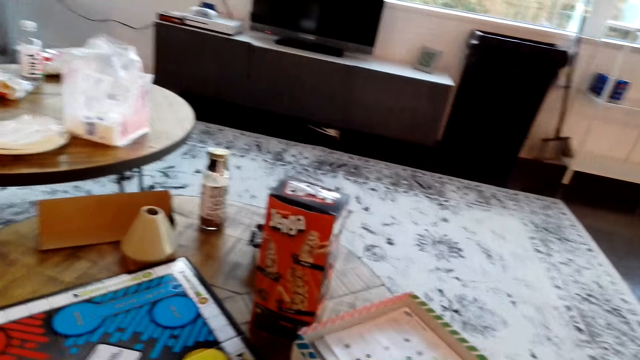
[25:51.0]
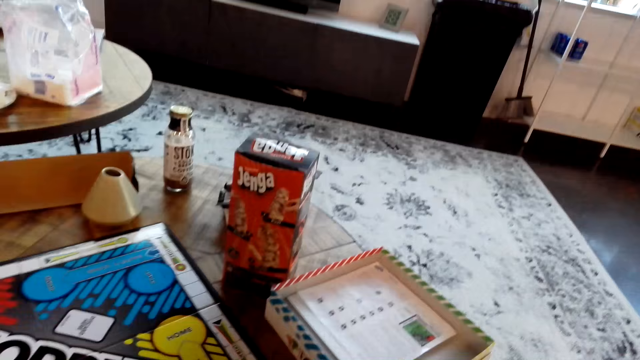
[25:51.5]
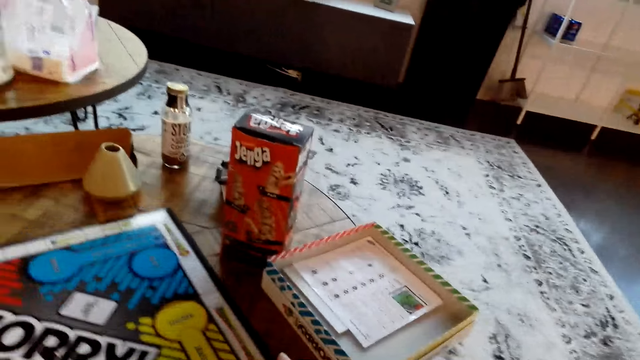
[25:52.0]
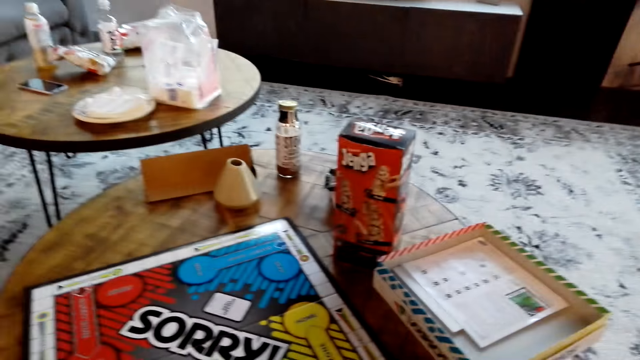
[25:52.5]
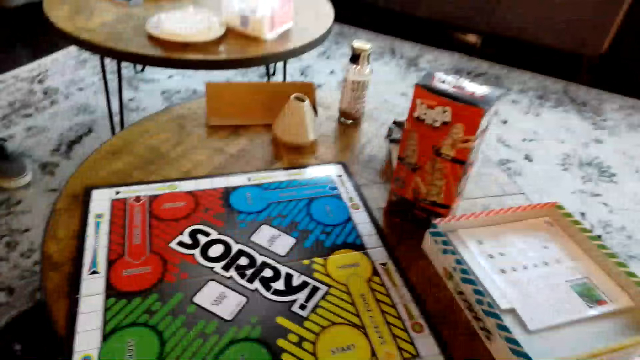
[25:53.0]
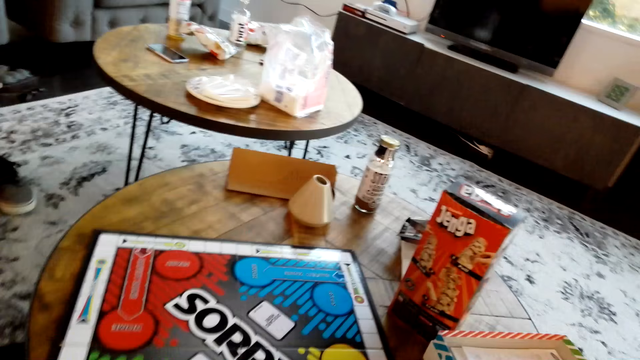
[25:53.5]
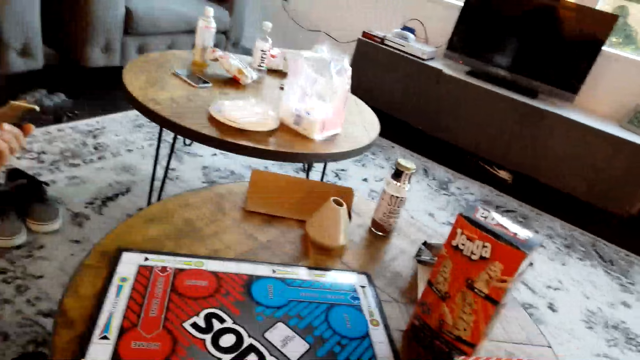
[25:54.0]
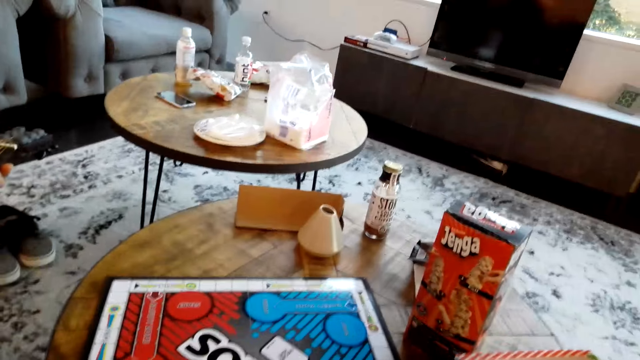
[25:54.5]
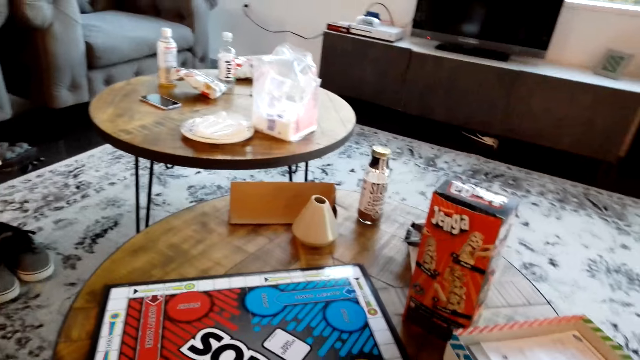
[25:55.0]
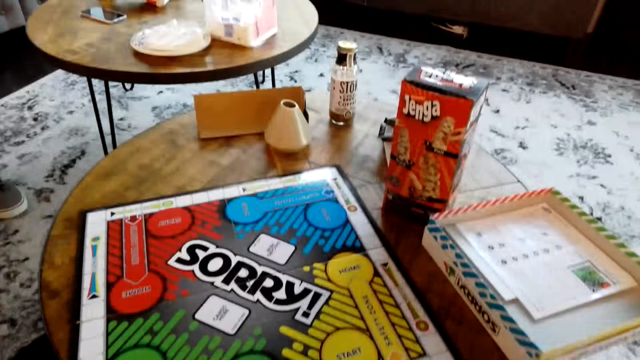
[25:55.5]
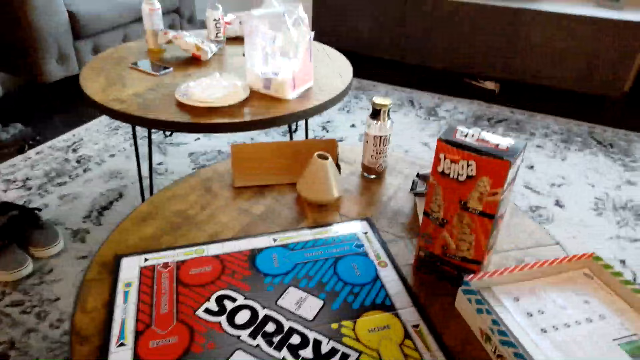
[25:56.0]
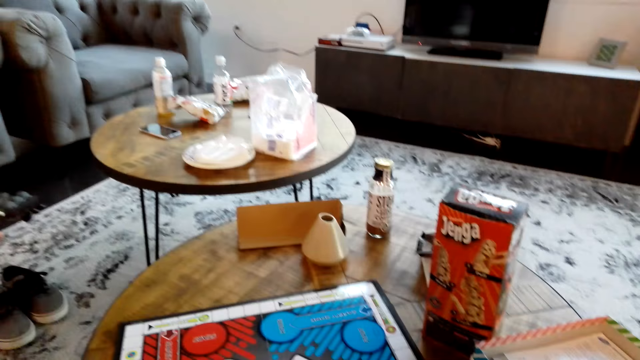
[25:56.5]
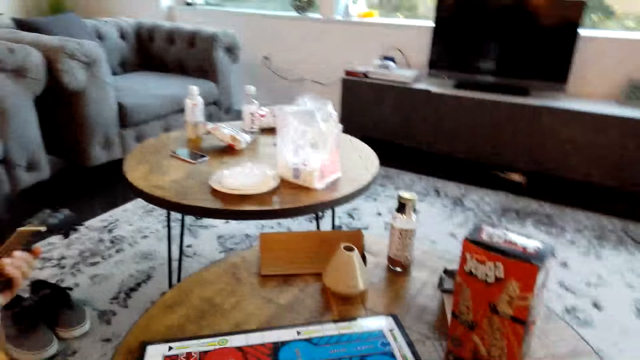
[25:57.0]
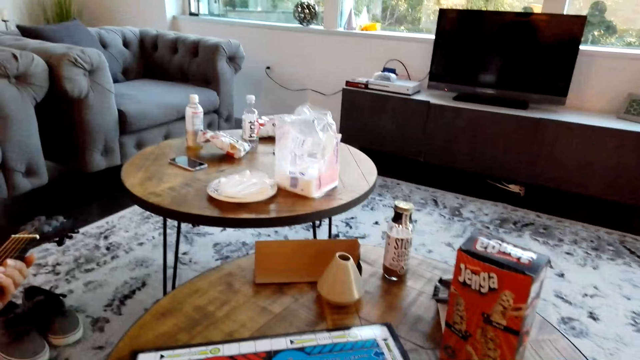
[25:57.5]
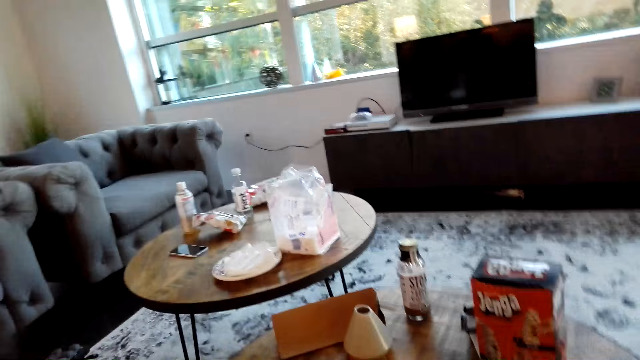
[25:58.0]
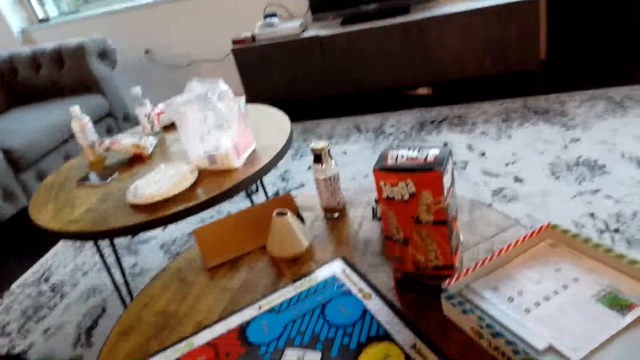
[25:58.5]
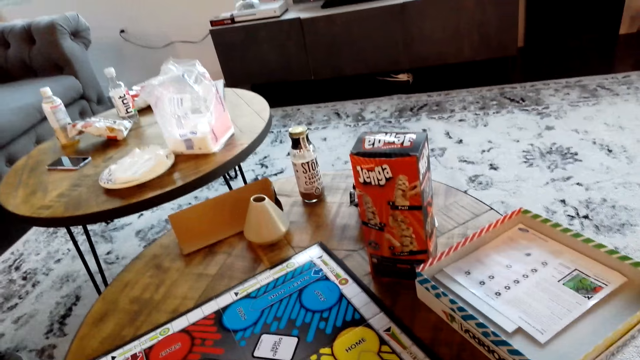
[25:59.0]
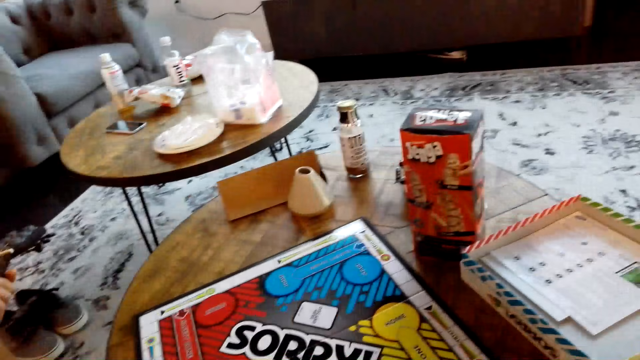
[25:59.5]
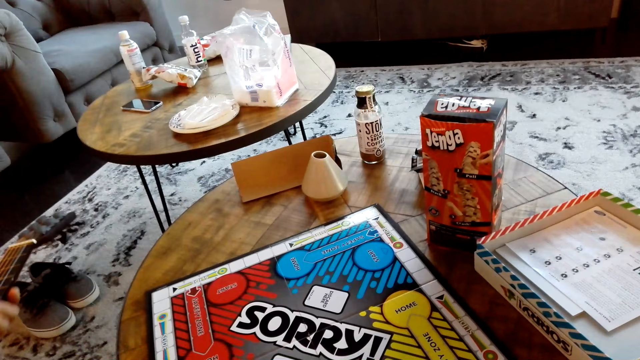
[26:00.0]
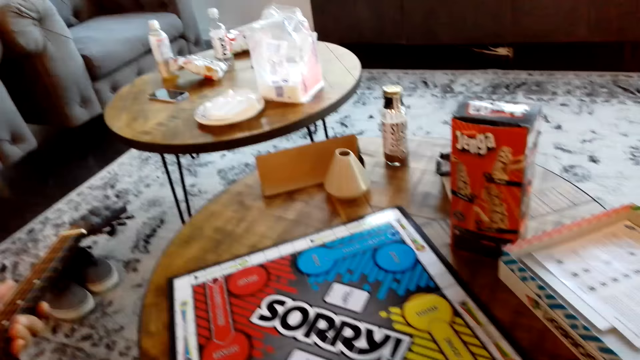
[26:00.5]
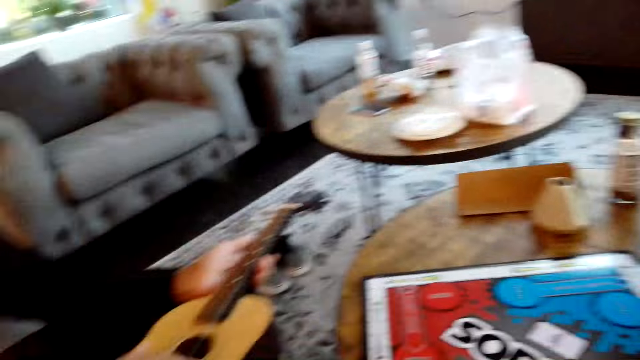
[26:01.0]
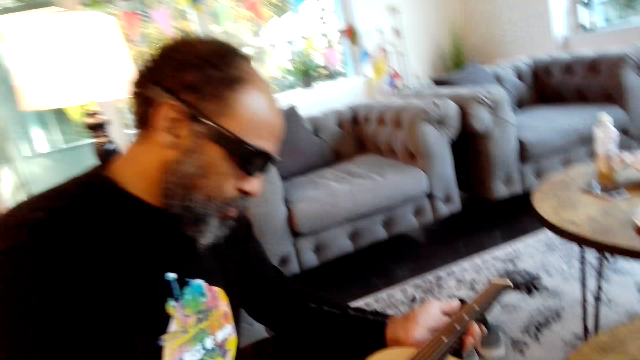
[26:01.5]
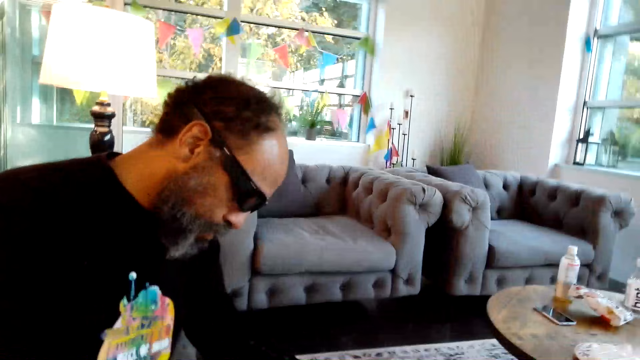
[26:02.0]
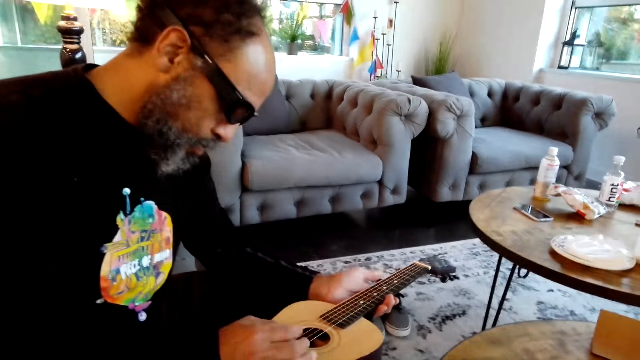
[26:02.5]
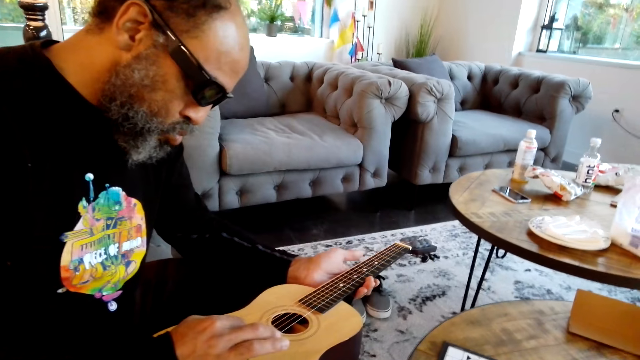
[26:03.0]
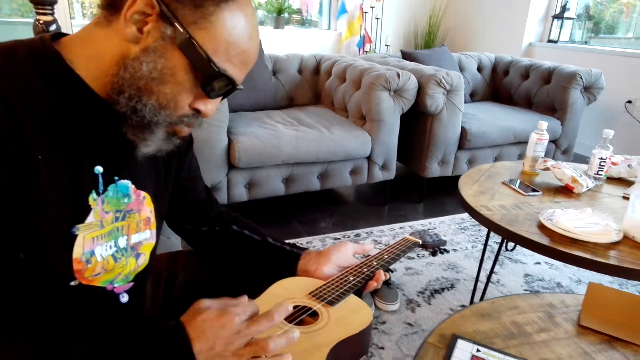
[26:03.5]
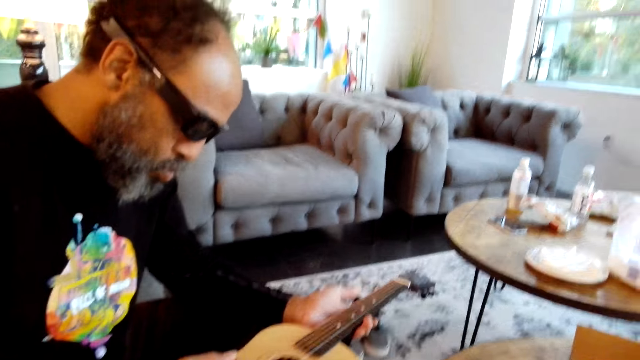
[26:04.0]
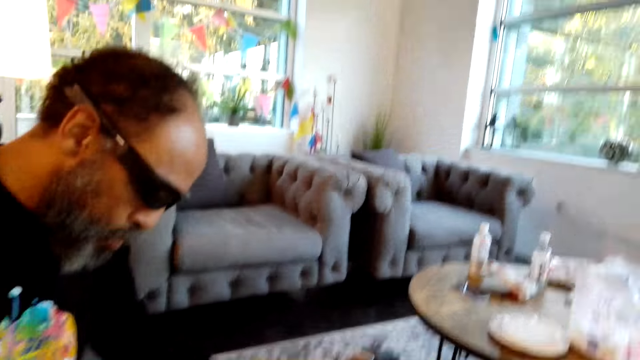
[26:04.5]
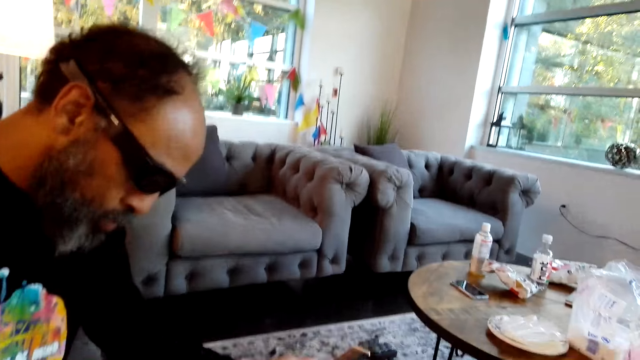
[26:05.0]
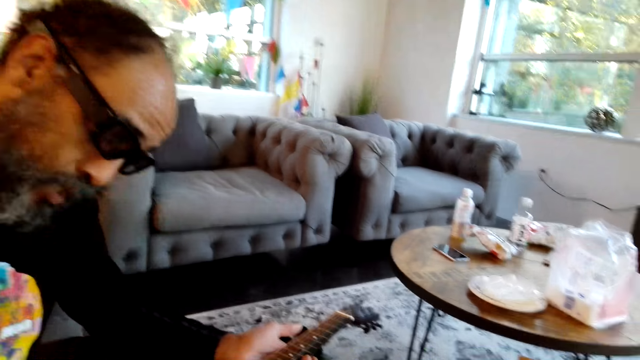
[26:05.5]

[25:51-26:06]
A man plays a guitar. The man places the guitar. The man plays the guitar. The man moves his hand. The man plays the guitar.

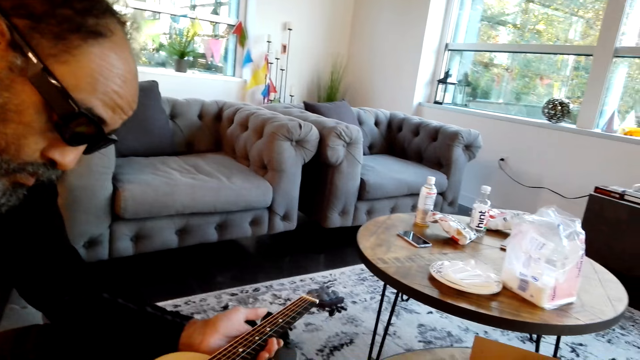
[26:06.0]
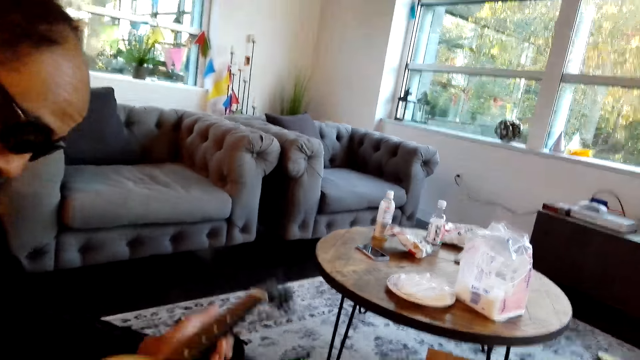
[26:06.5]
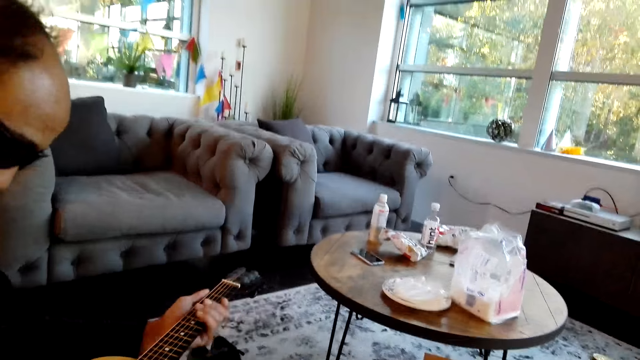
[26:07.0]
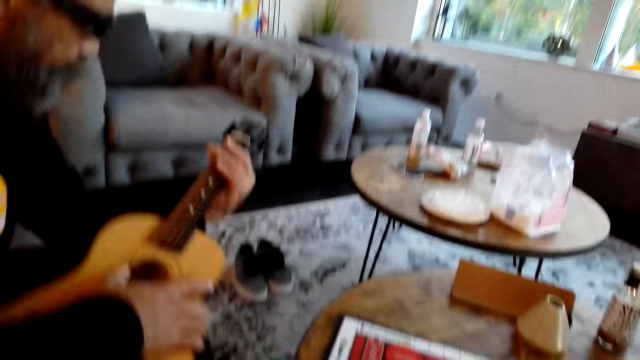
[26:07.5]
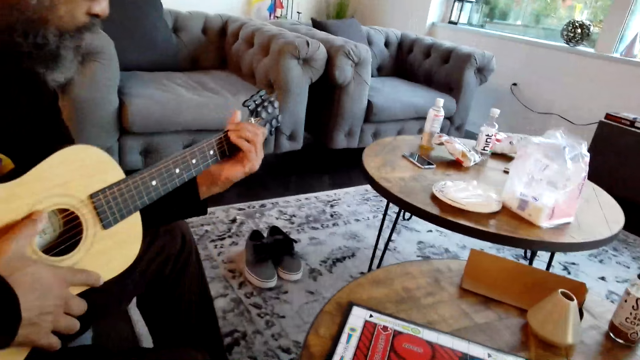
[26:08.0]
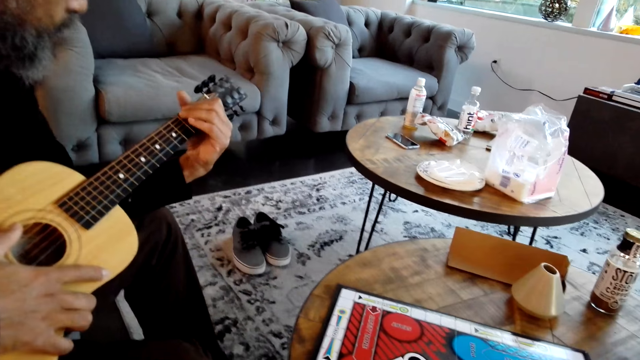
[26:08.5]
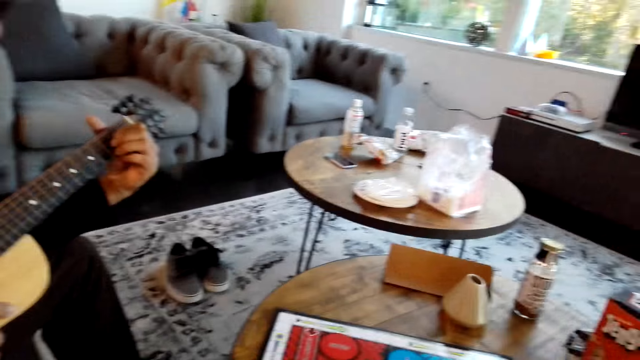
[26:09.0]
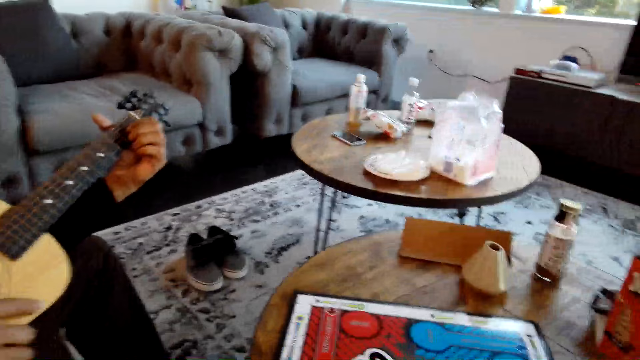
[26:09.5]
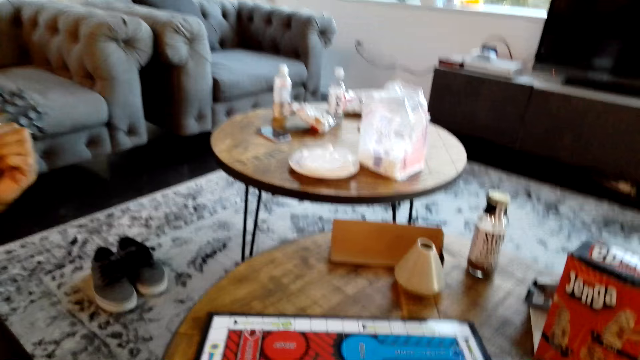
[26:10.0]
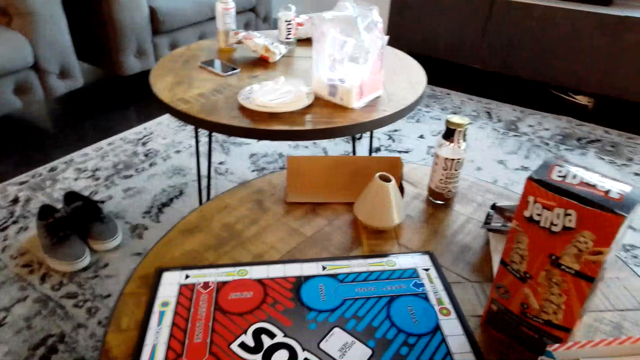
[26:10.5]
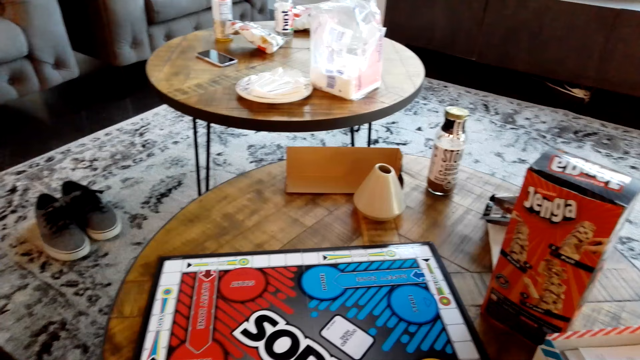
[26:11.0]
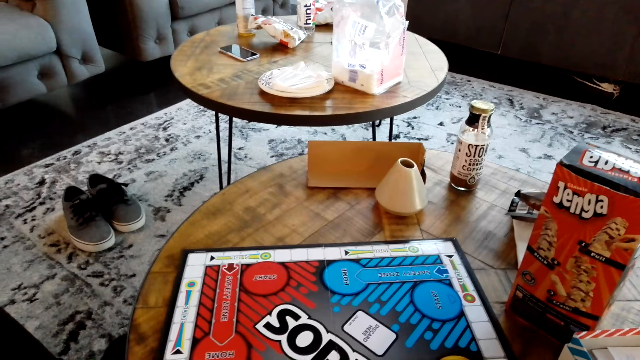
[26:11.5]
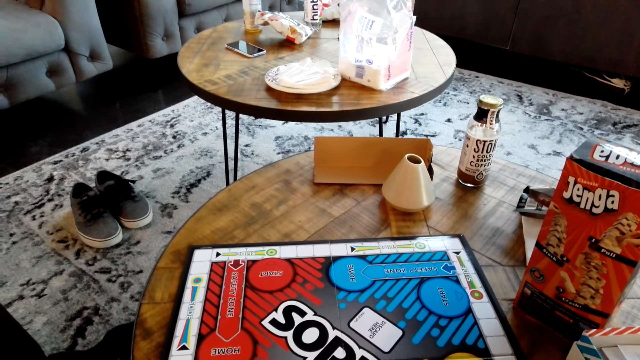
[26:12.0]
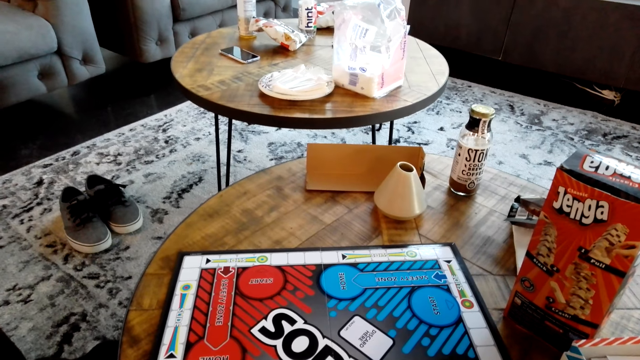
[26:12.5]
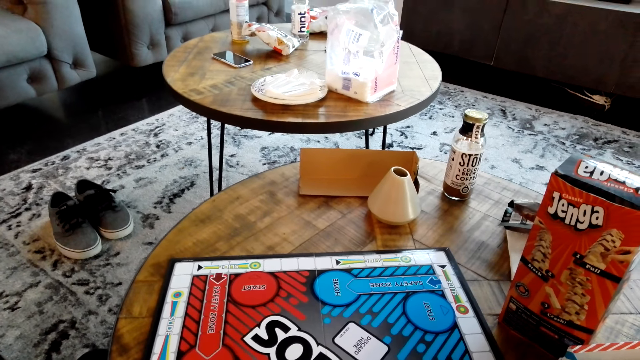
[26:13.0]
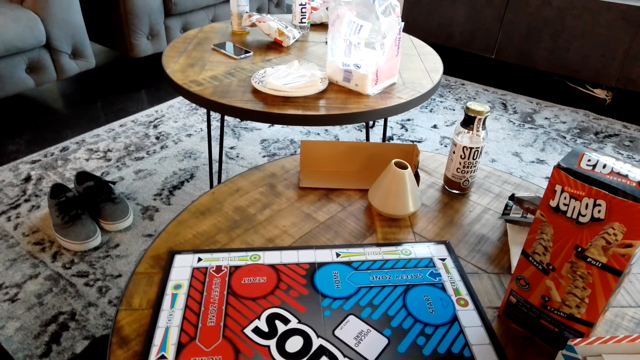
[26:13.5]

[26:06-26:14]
A man moves a guitar. The man sits close to the camera wearer.
